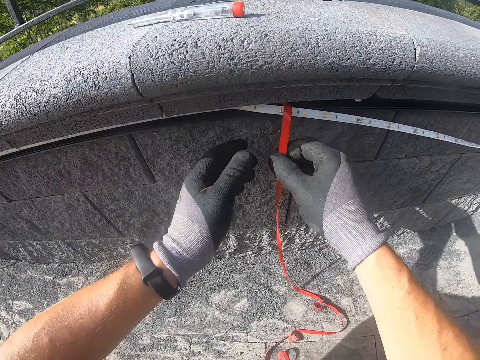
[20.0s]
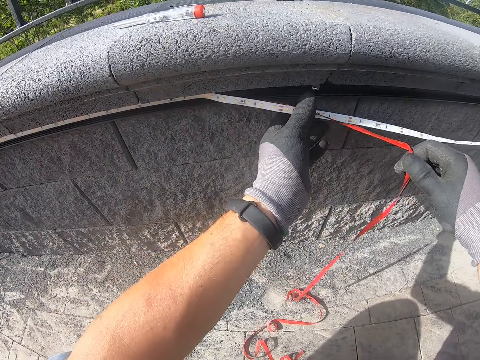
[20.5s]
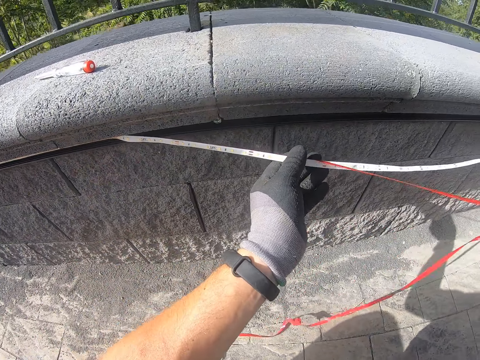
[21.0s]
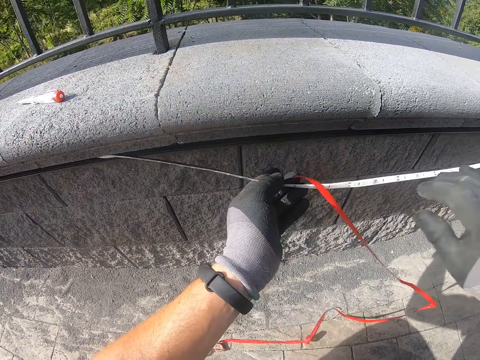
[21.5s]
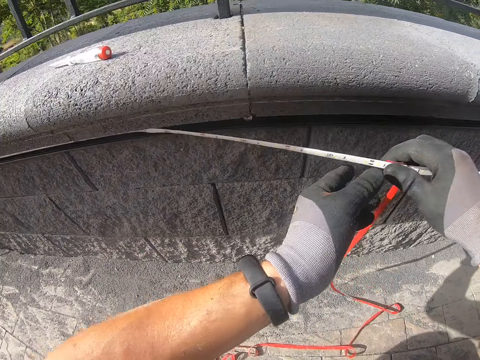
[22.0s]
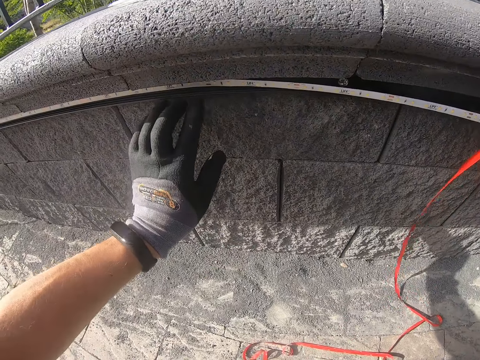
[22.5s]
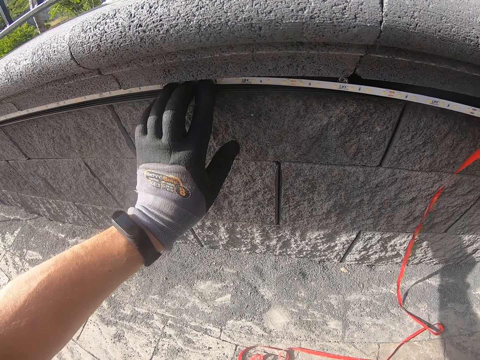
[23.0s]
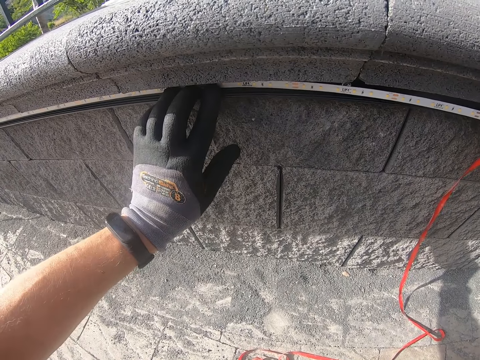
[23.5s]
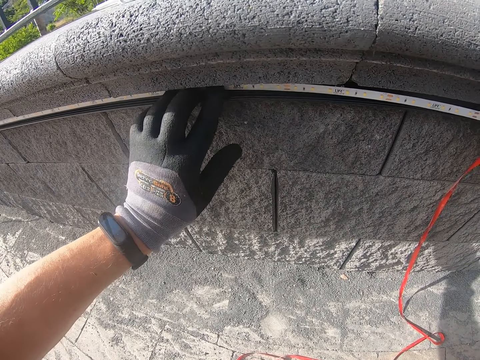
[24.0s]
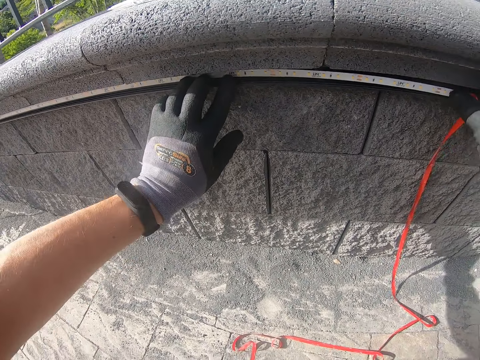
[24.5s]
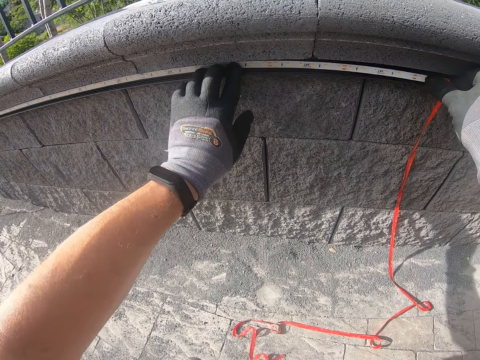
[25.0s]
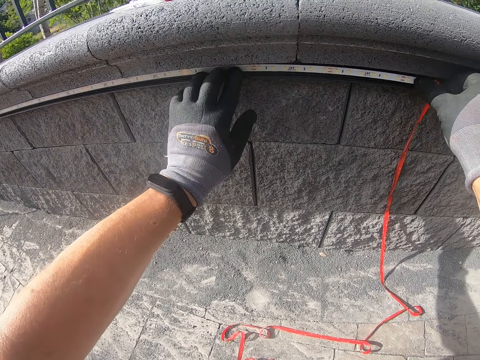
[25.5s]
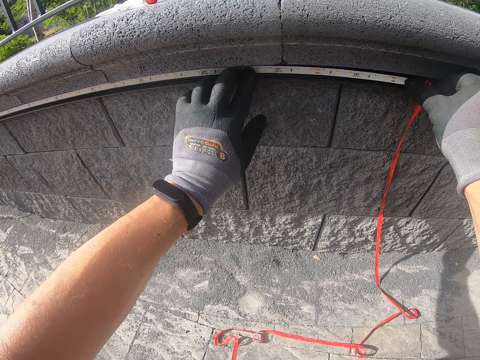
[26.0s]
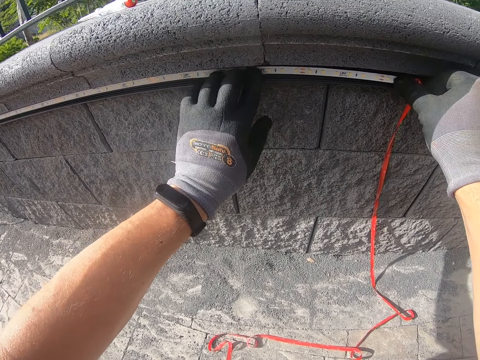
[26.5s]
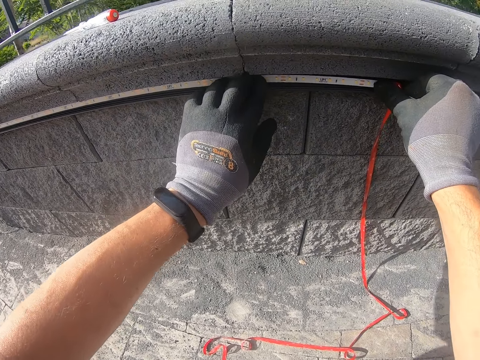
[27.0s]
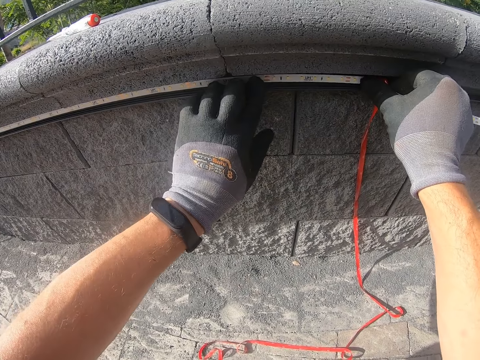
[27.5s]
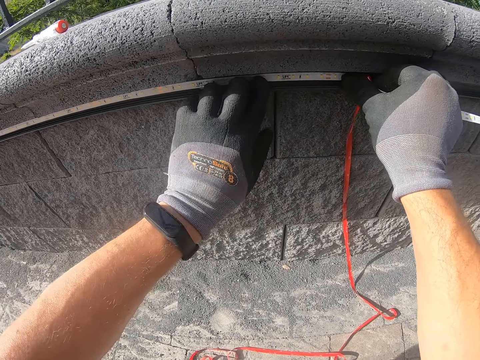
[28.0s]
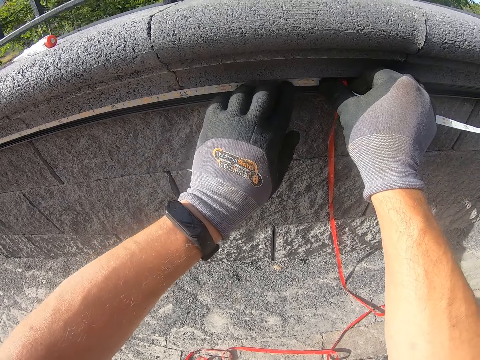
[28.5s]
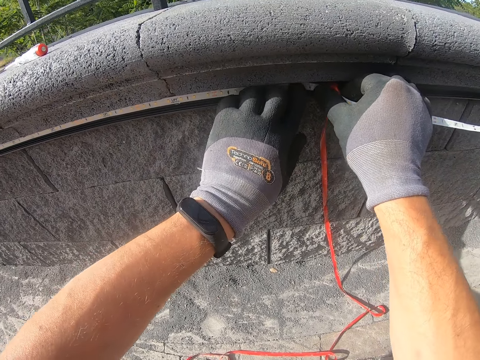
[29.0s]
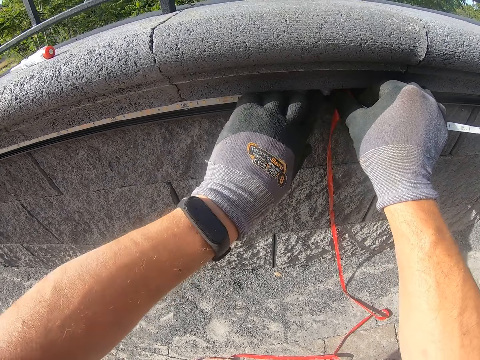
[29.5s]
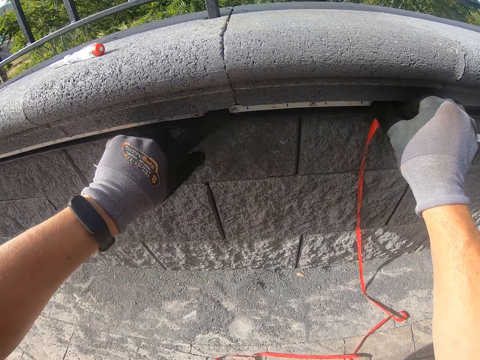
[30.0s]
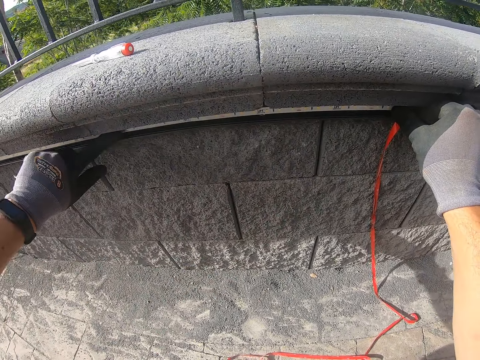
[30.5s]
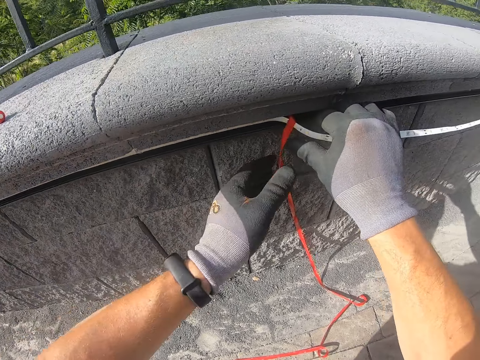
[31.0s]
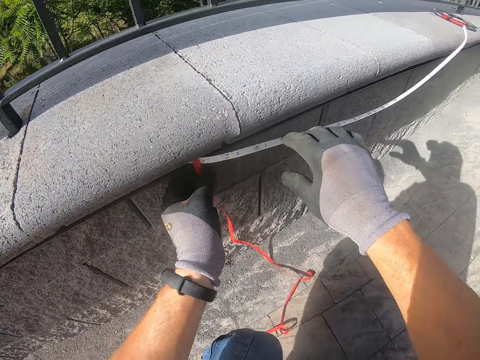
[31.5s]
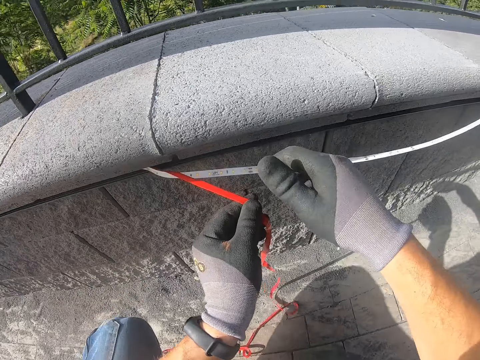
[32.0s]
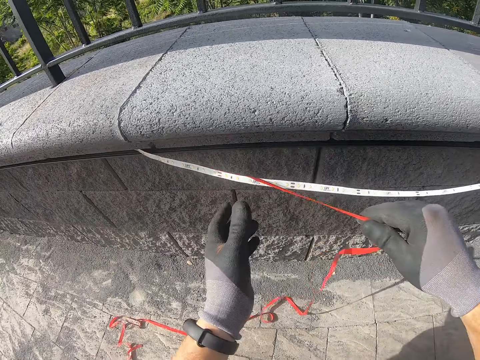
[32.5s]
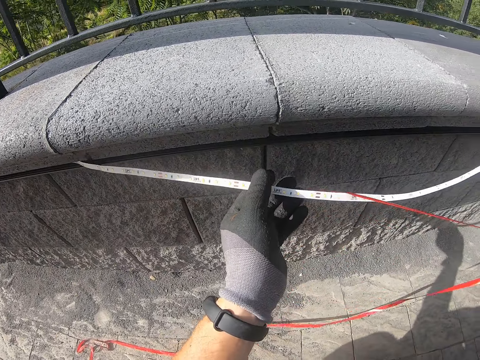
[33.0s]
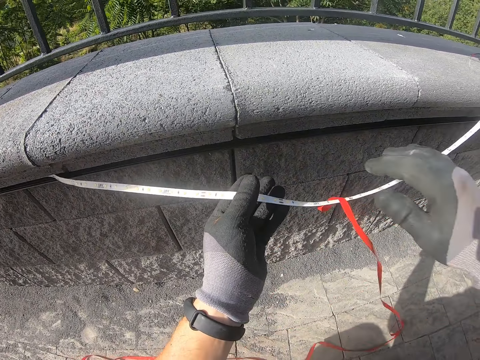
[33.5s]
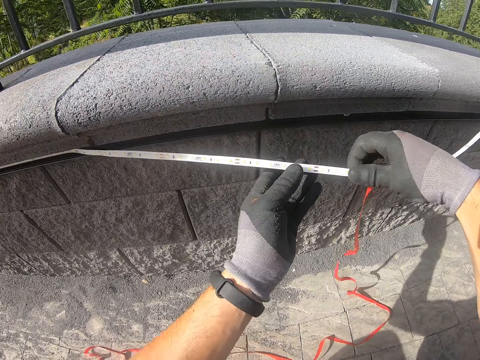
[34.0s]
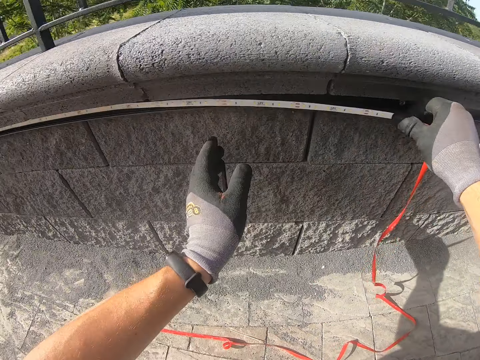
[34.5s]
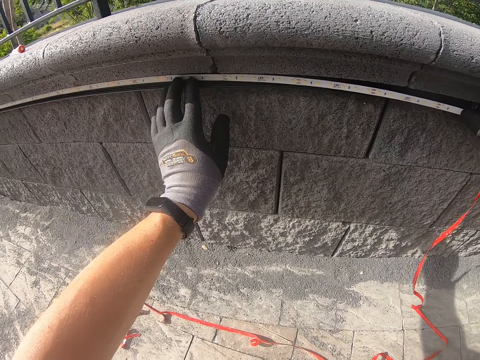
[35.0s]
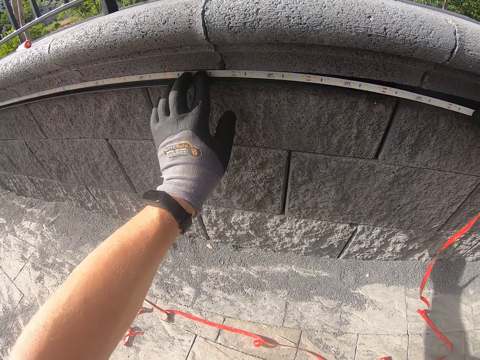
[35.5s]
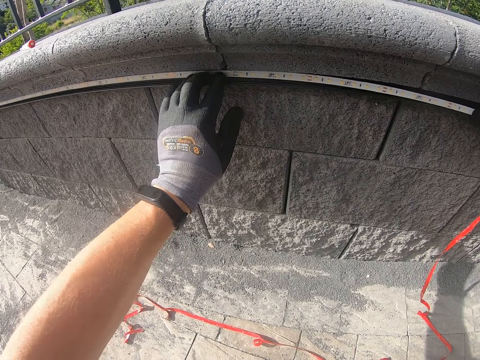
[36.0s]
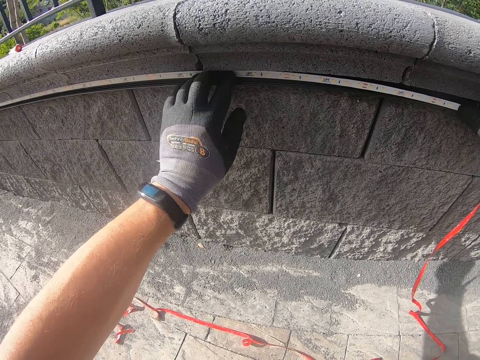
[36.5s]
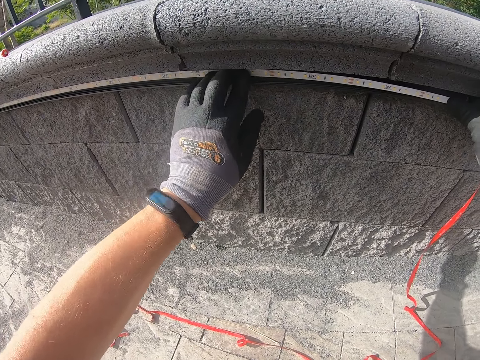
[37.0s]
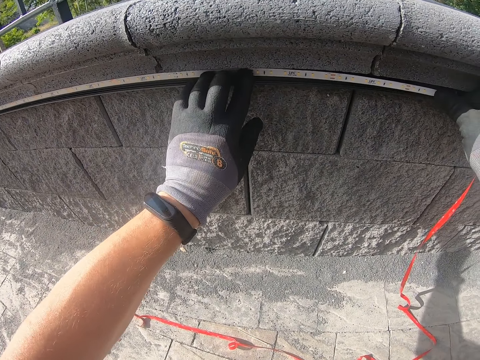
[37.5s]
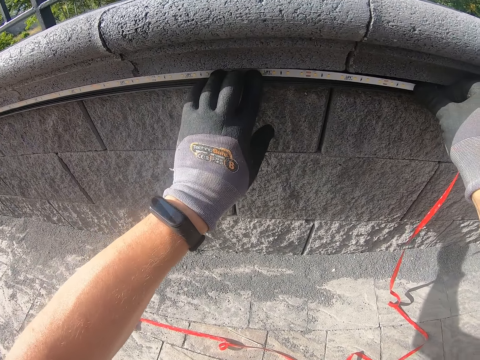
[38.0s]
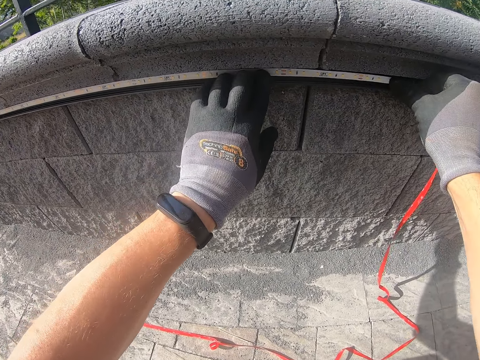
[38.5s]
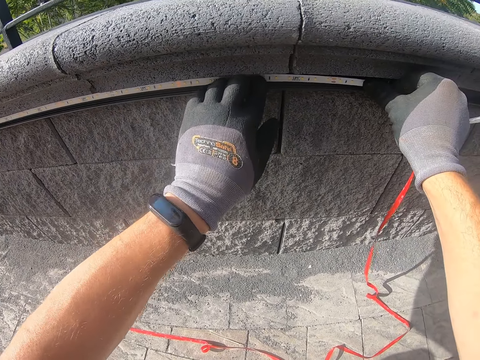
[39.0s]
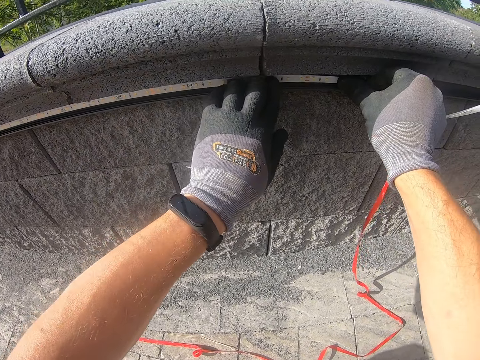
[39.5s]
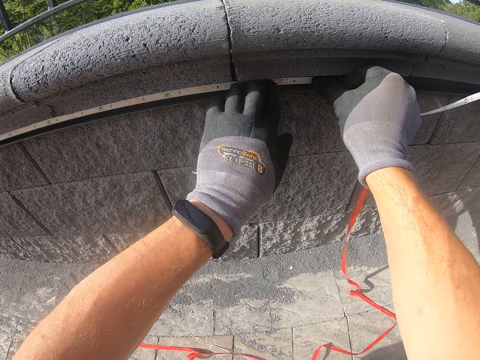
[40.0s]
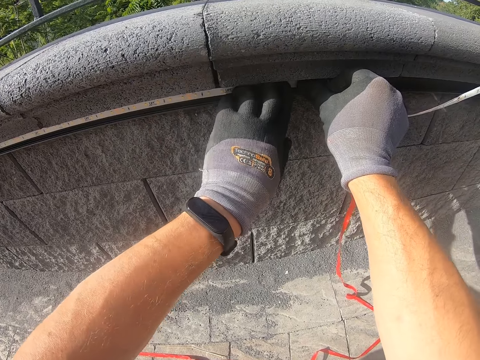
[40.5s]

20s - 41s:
The camera wearer pulls LED rope lights. They press the LED rope lights into the concrete blocks. They pull the LED rope lights. They press the LED rope lights into the concrete blocks.

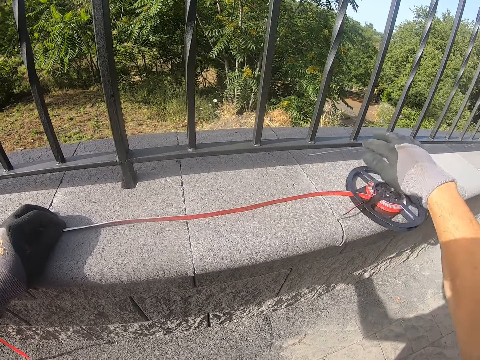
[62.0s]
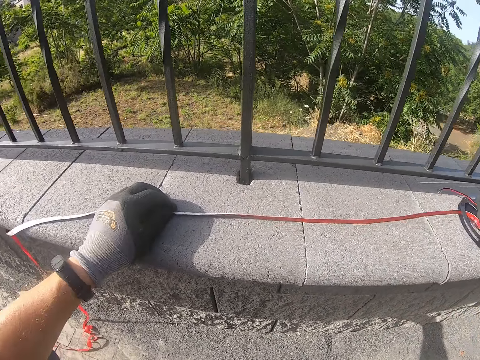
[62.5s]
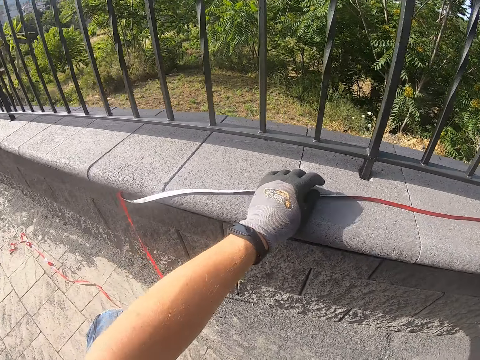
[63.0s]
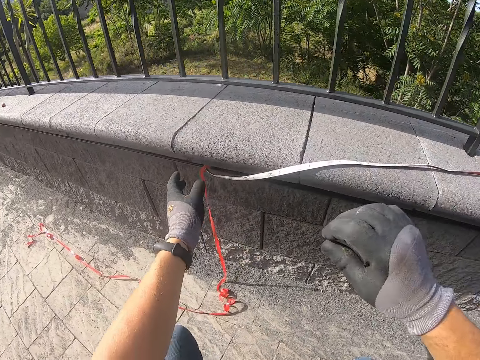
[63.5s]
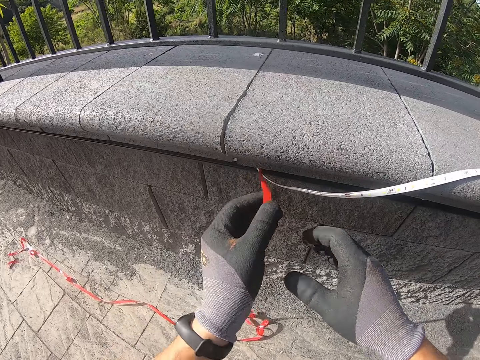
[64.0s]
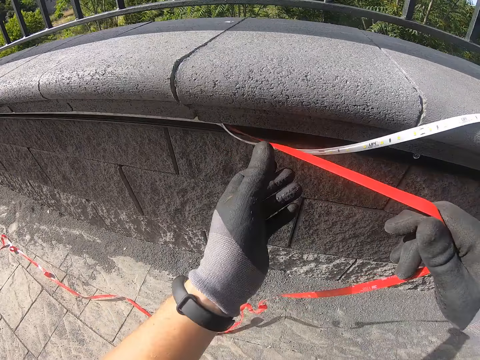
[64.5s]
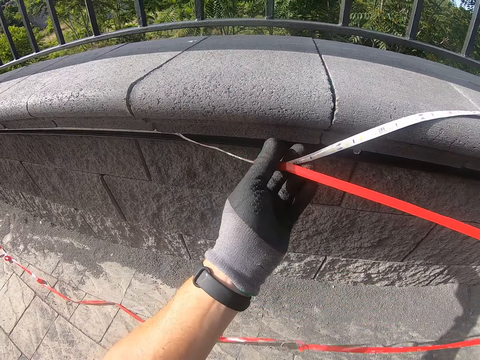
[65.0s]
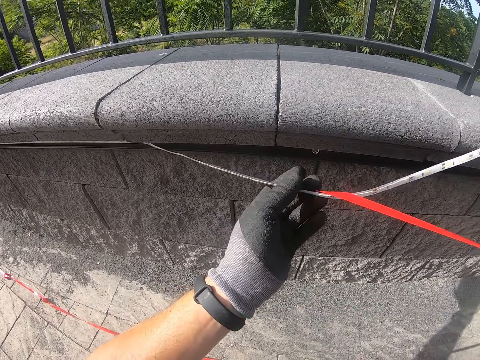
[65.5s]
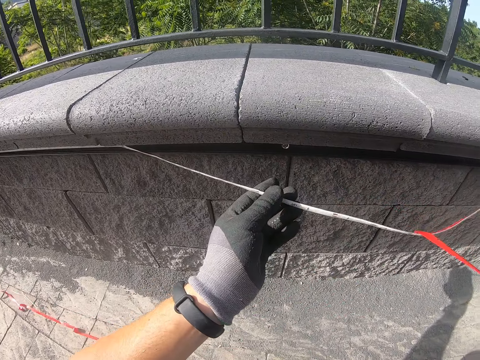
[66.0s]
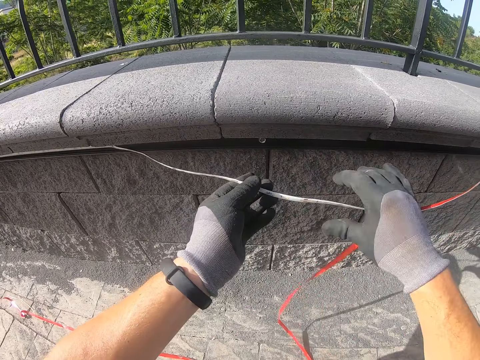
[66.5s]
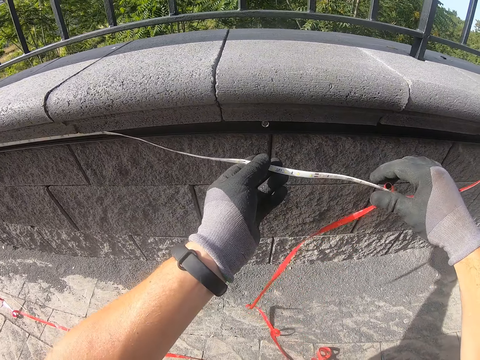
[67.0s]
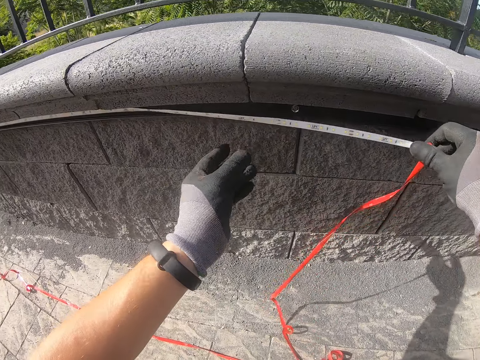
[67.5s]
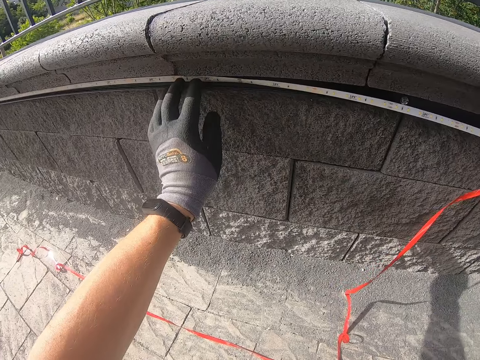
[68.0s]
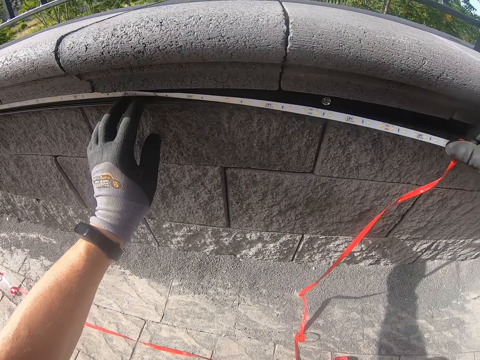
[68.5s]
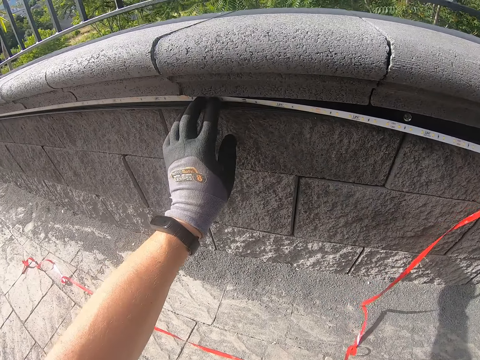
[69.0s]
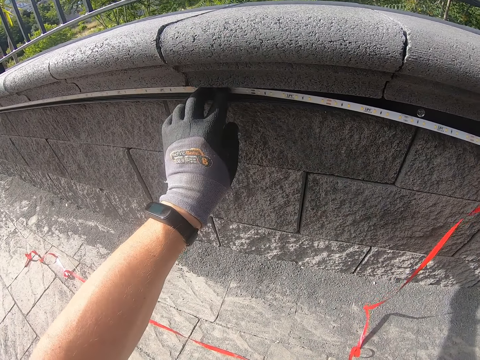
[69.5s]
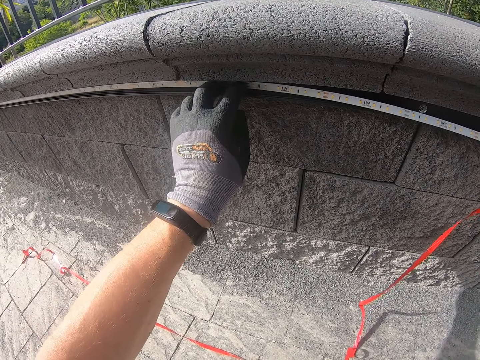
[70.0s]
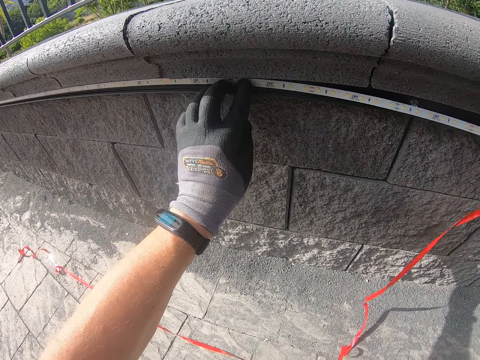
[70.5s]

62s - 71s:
The camera wearer fixes a snake light on the wall. They pull LED rope lights. They press the LED rope lights into the concrete blocks.
